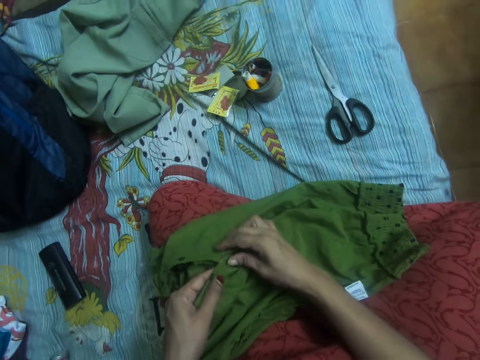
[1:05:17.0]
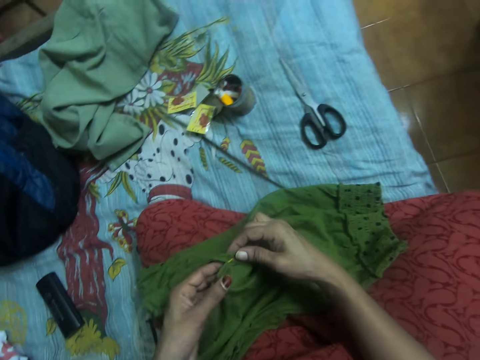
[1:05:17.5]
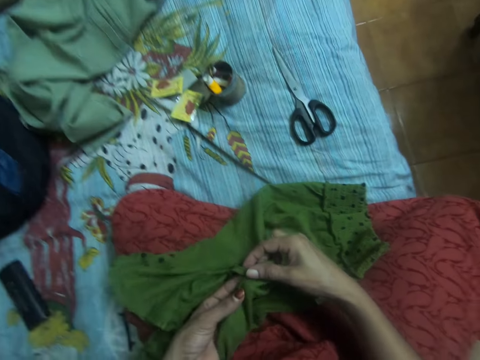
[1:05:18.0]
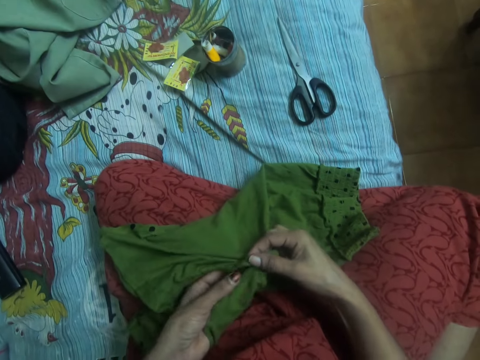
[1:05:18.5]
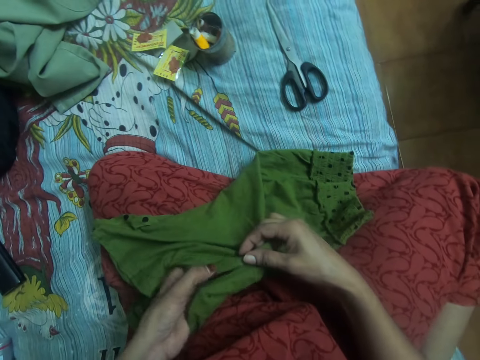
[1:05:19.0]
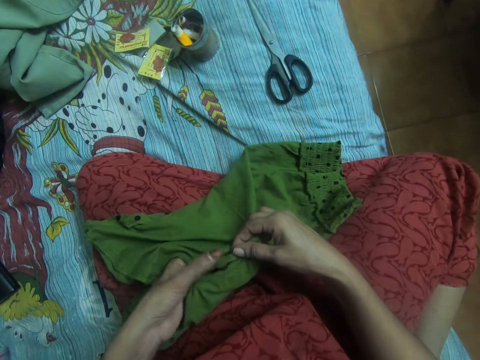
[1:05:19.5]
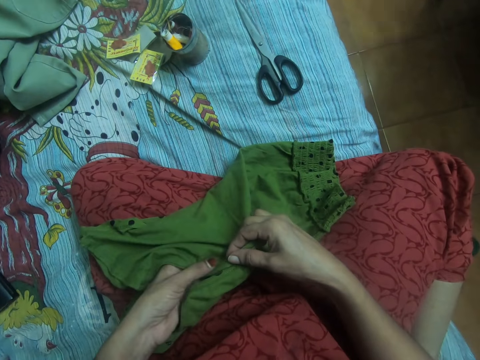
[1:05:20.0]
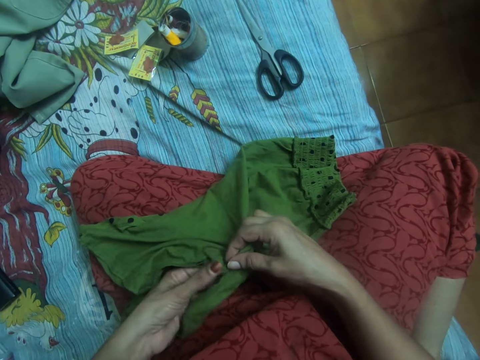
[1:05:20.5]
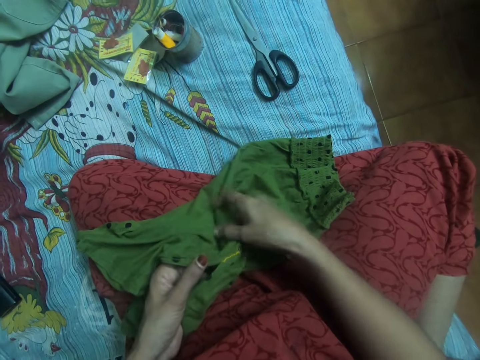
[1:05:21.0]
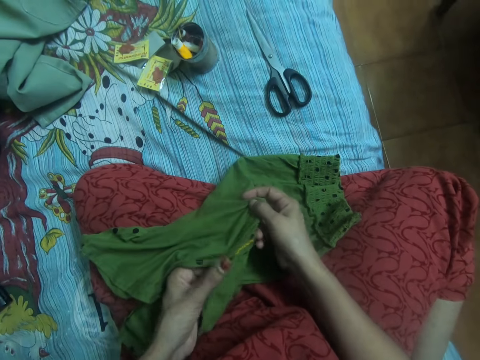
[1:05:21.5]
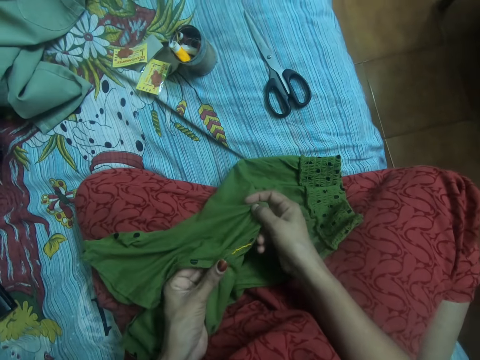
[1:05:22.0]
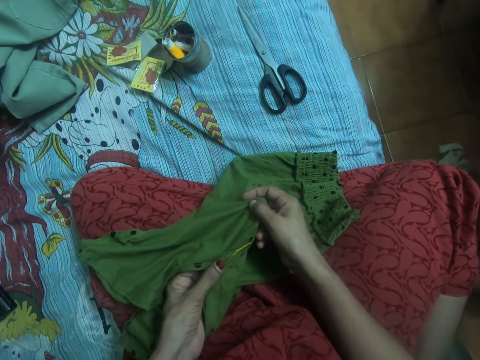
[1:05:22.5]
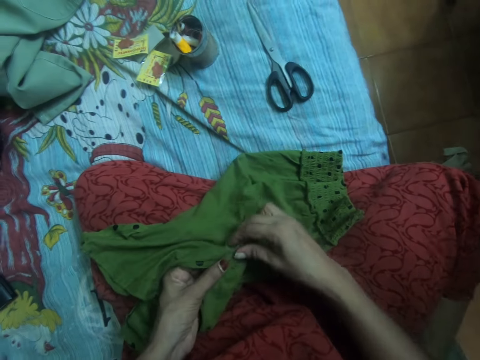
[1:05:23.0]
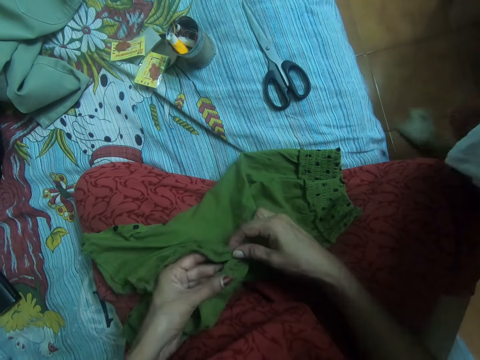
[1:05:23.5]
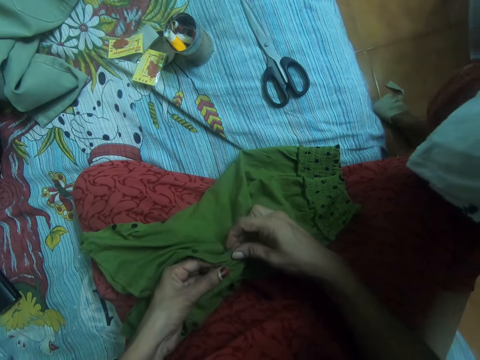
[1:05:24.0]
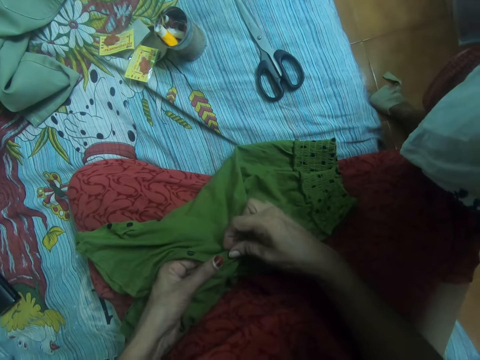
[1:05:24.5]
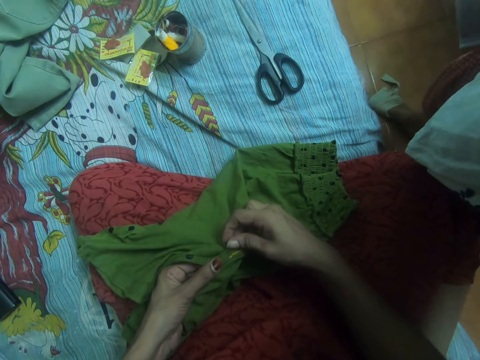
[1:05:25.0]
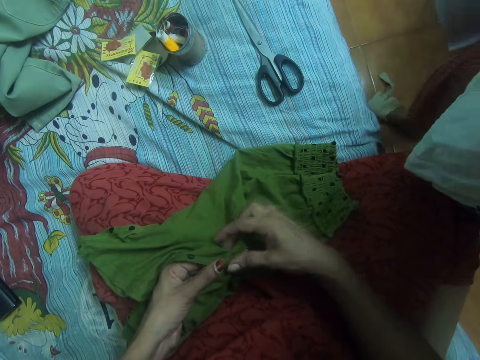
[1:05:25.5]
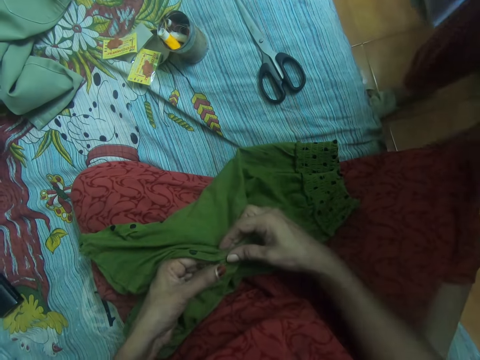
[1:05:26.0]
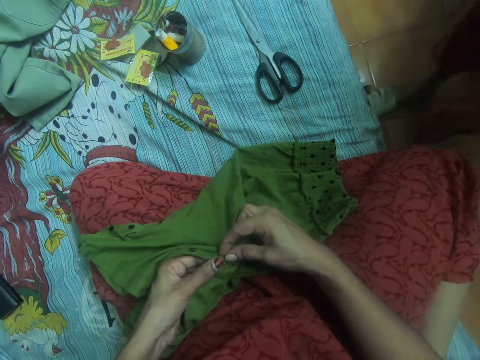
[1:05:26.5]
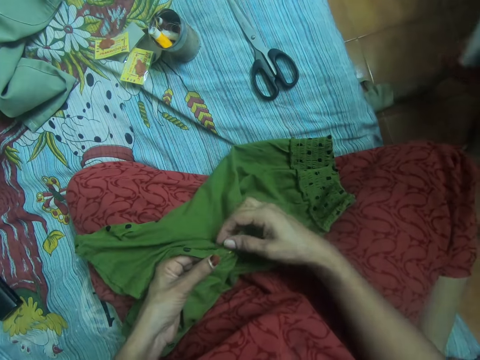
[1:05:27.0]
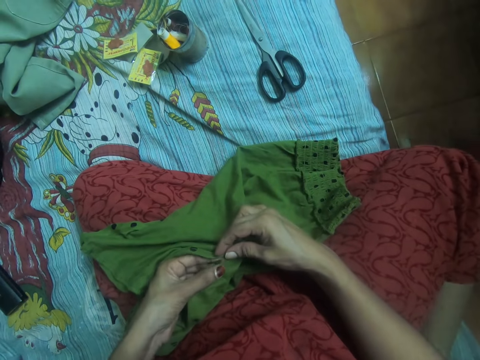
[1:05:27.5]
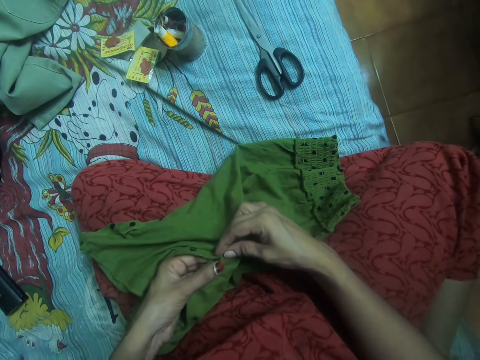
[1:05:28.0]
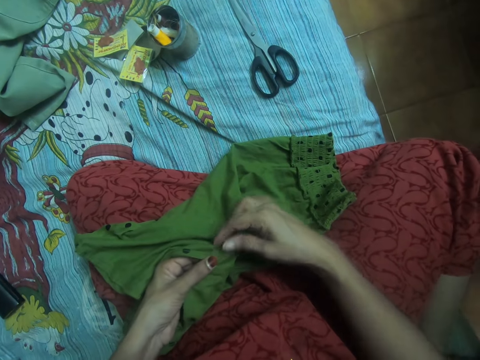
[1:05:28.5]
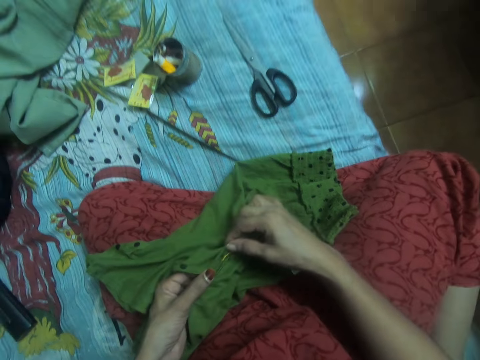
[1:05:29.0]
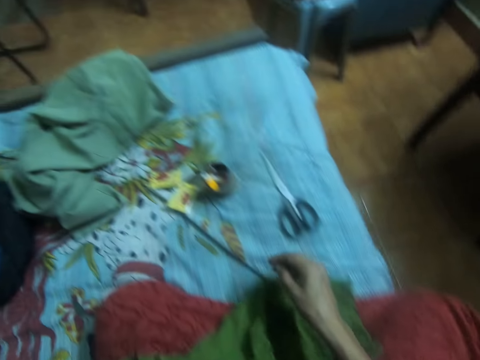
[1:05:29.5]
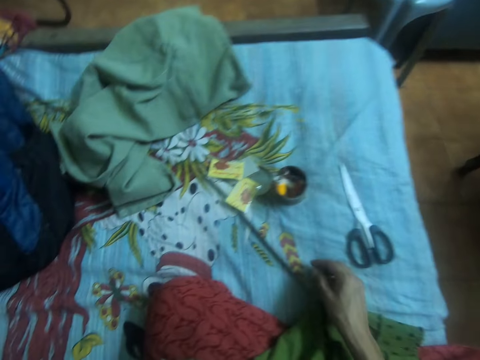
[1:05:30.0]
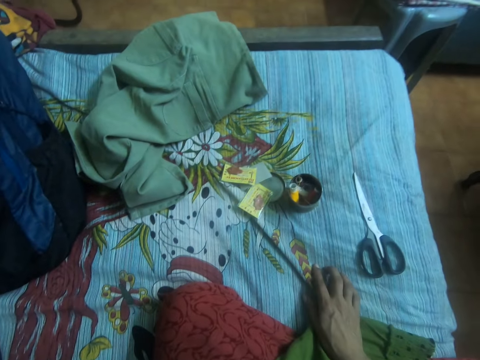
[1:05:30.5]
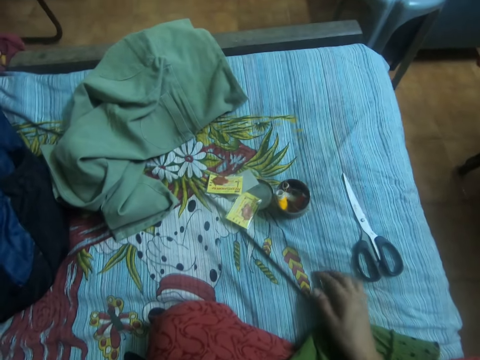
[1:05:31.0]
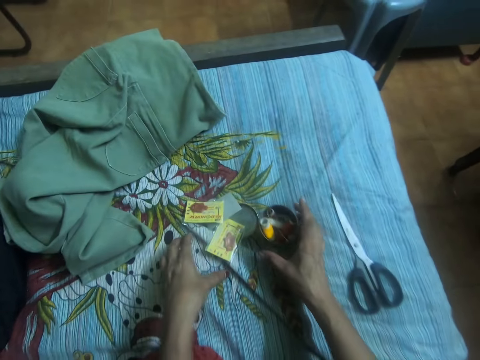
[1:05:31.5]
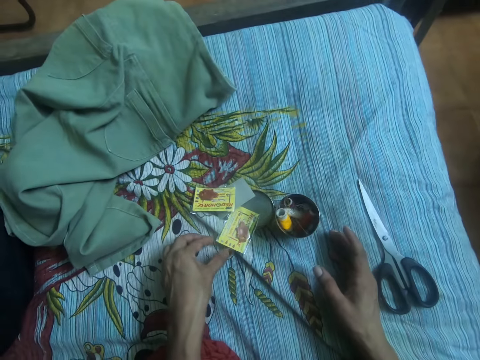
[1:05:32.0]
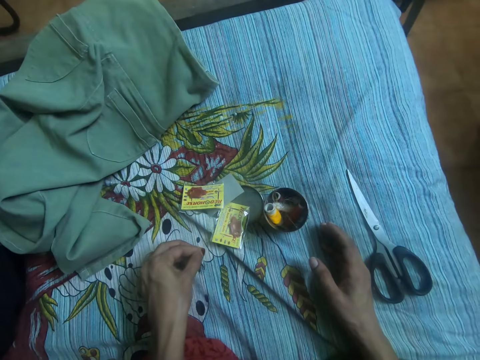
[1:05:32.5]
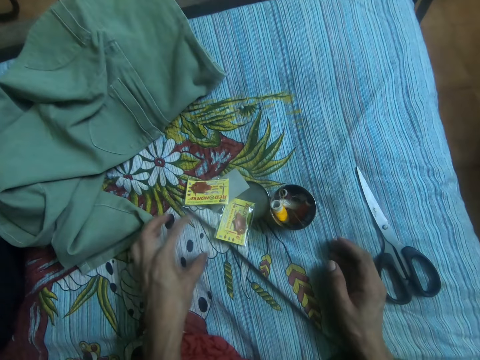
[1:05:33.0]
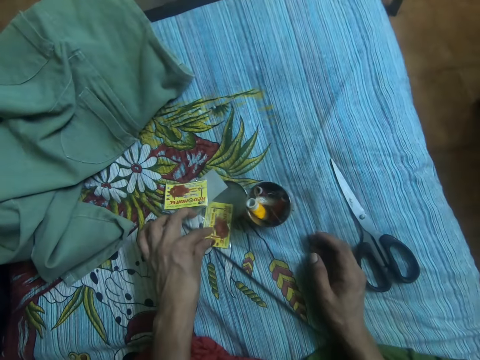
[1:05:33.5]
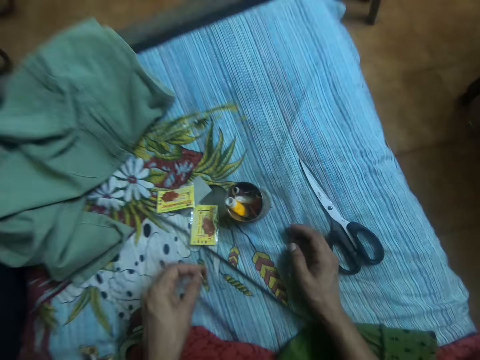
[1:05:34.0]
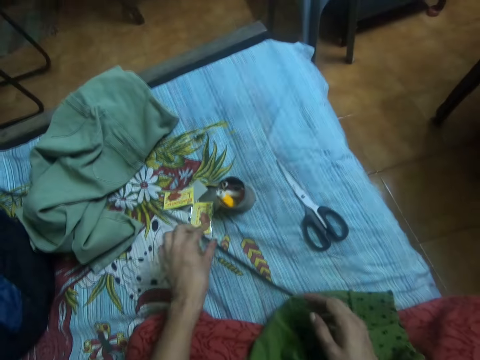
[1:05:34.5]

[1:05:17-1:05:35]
The camera wearer adjusts the cloth with both hands. The boy moves close to the camera wearer. The boy walks past the camera wearer. The camera wearer places her right hand on the bed. She picks up a thread from a yellow paper on the bed.

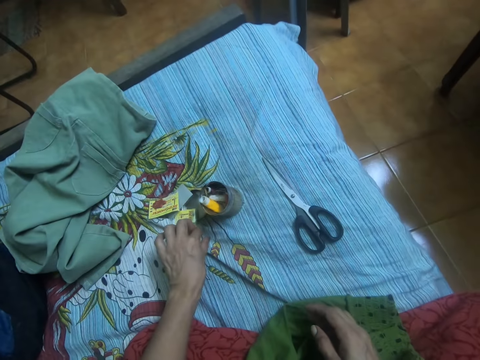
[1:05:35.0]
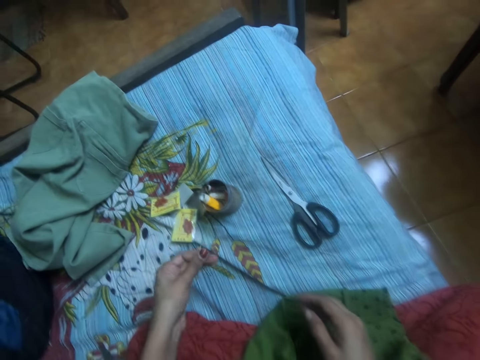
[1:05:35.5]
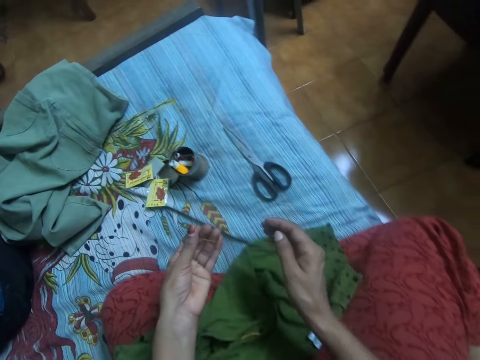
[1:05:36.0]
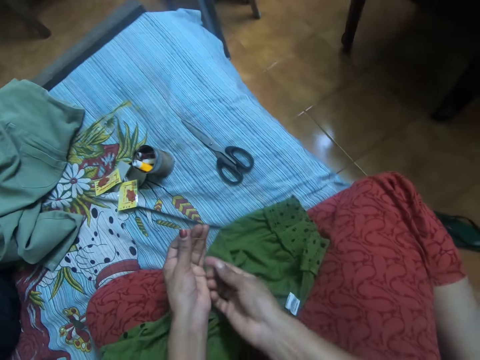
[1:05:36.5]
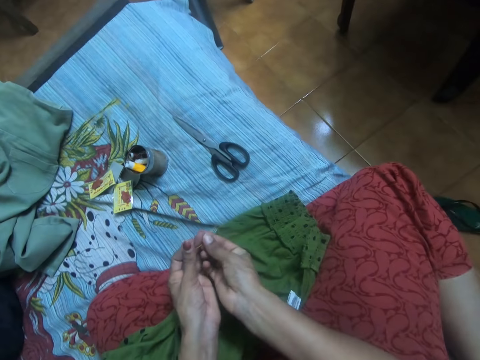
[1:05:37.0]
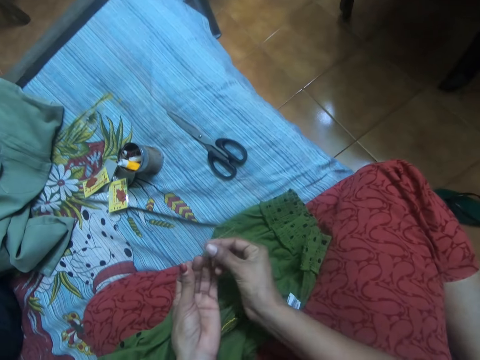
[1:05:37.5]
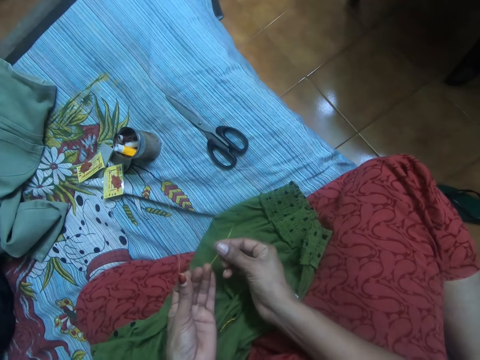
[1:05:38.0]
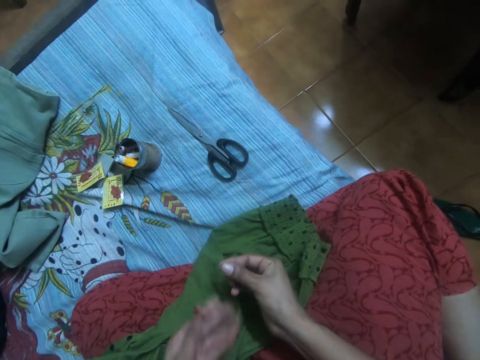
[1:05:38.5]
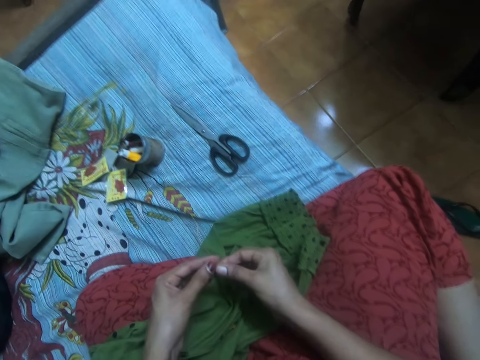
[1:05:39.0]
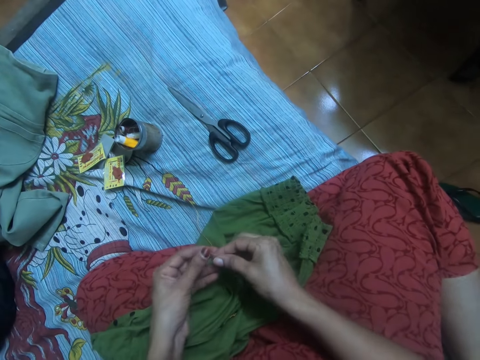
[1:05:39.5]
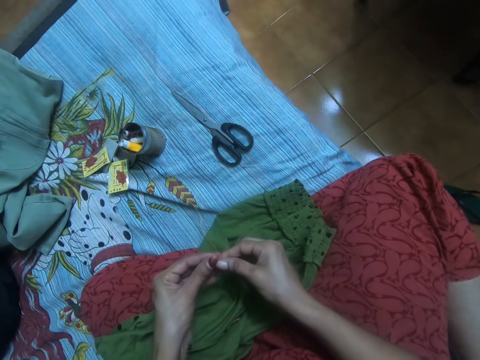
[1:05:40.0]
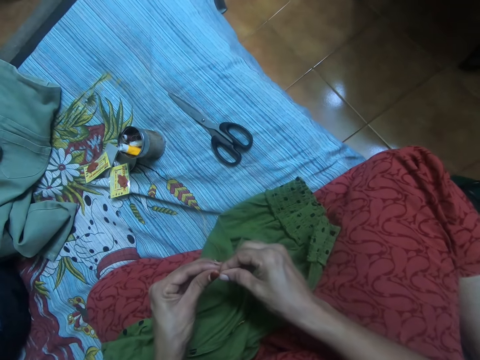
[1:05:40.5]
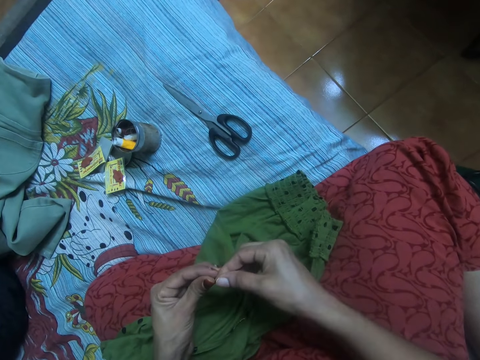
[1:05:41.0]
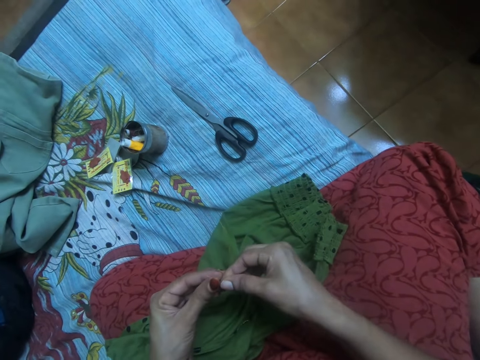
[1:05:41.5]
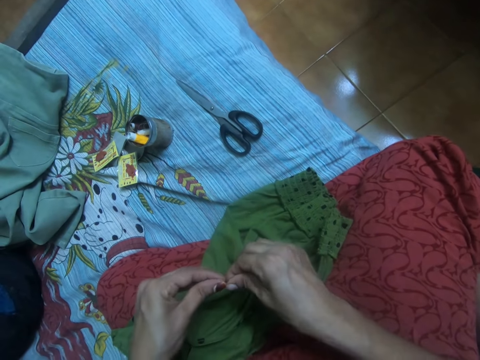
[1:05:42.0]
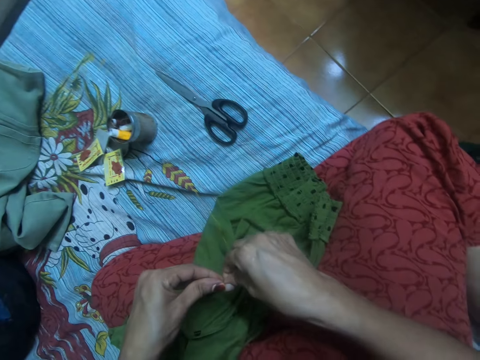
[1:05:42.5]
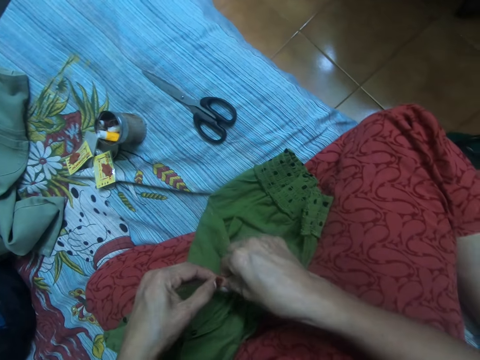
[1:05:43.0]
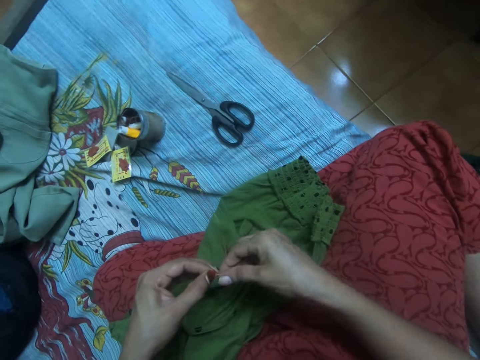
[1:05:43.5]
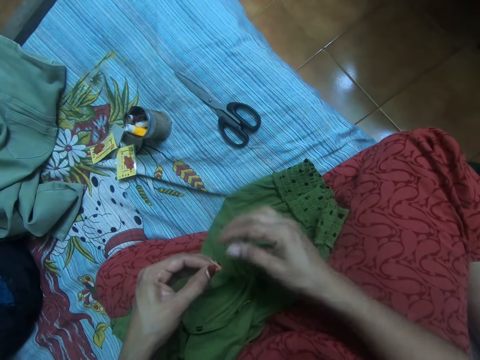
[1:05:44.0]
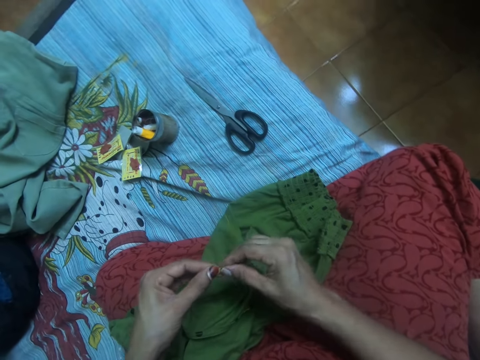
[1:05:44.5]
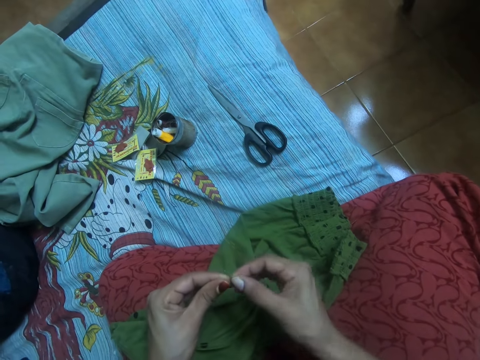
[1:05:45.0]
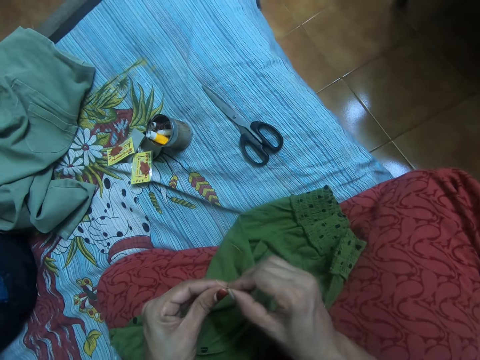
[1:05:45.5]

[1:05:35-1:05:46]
The camera wearer picks up the needle. They examine the thread with both hands.
